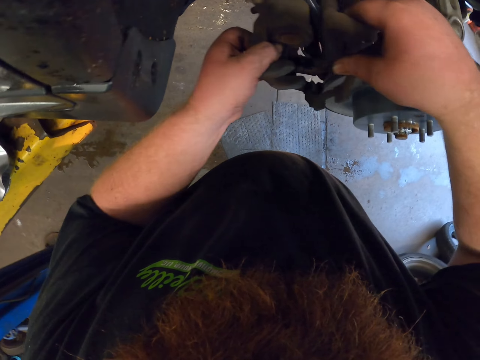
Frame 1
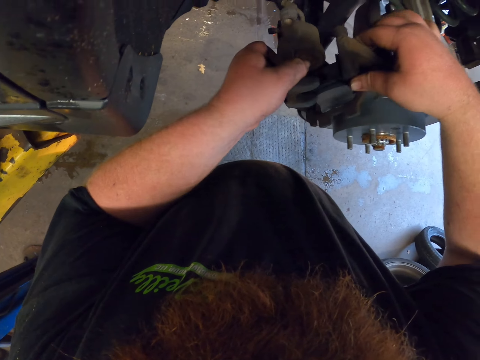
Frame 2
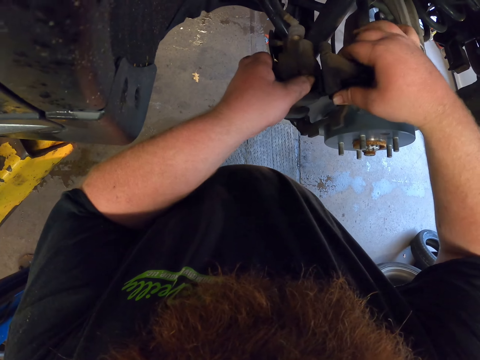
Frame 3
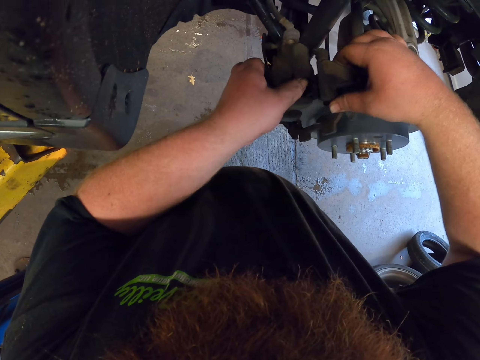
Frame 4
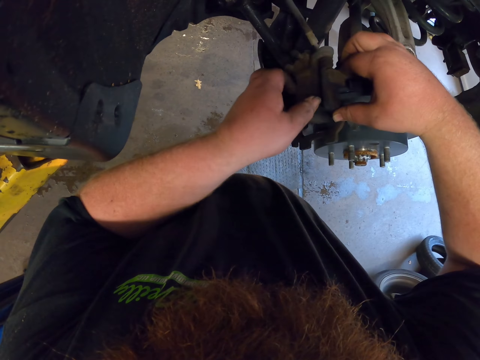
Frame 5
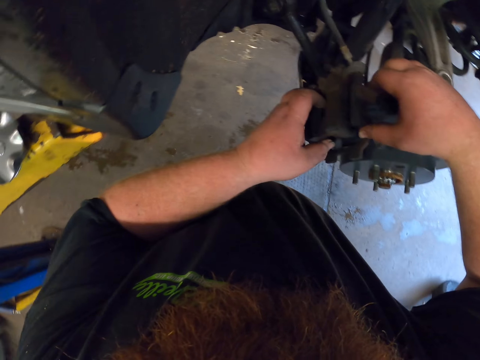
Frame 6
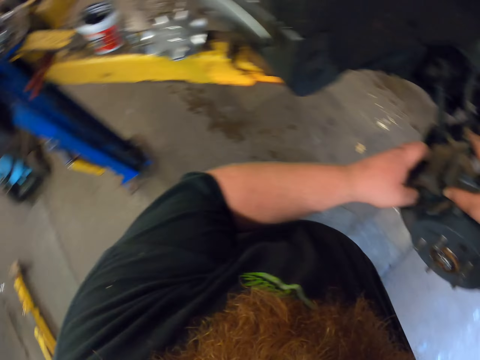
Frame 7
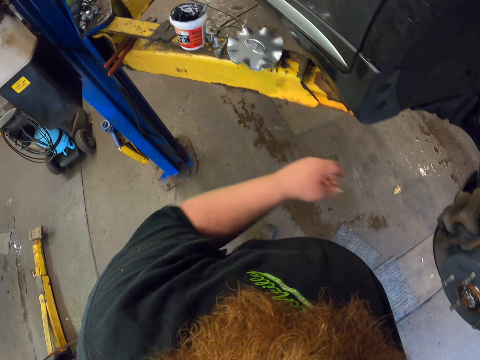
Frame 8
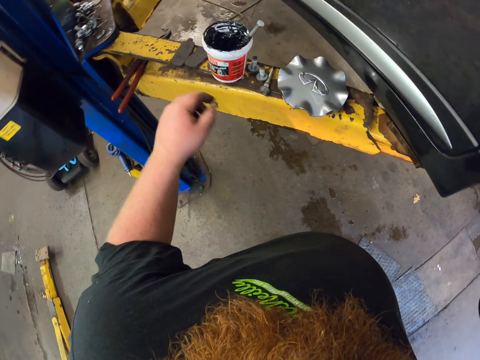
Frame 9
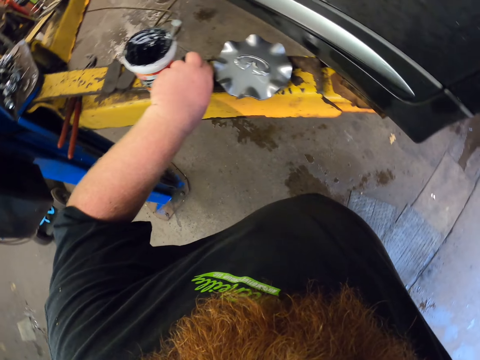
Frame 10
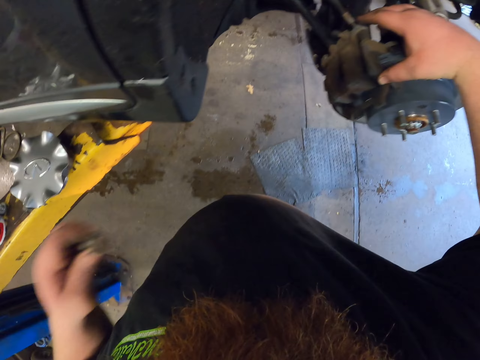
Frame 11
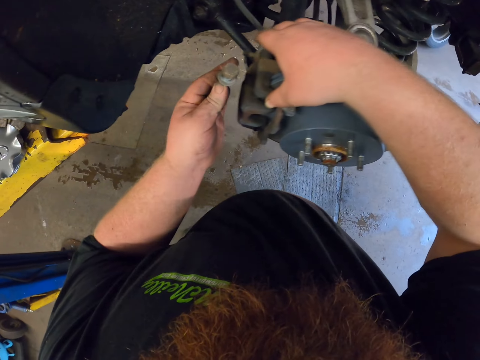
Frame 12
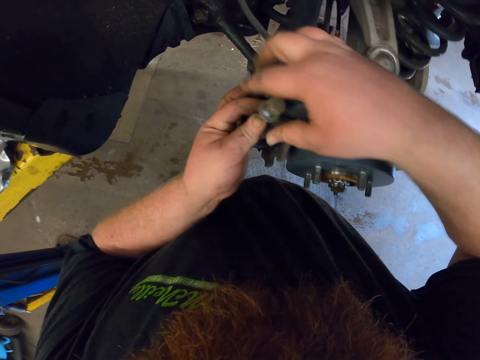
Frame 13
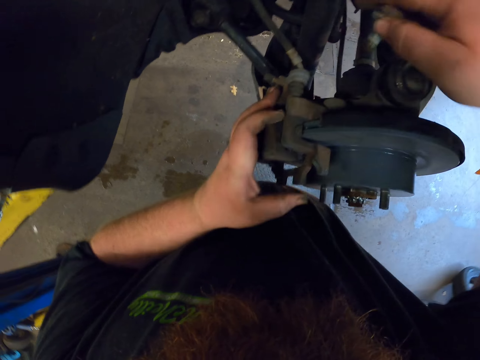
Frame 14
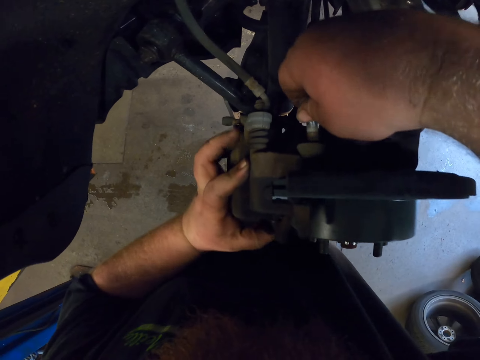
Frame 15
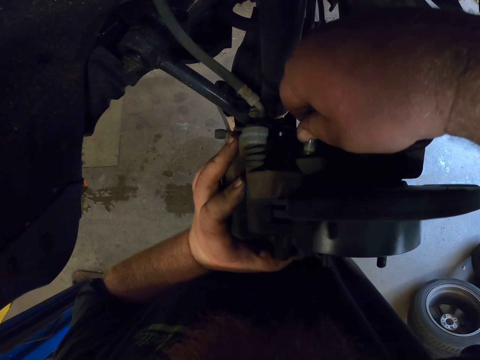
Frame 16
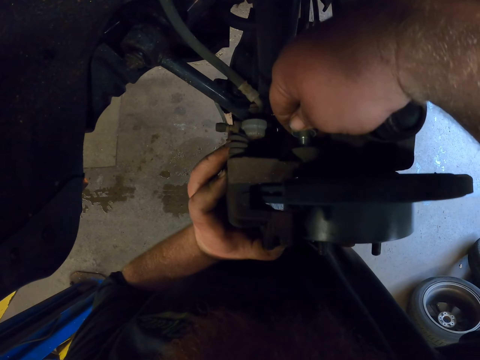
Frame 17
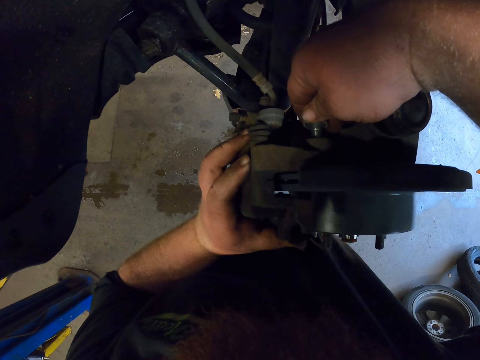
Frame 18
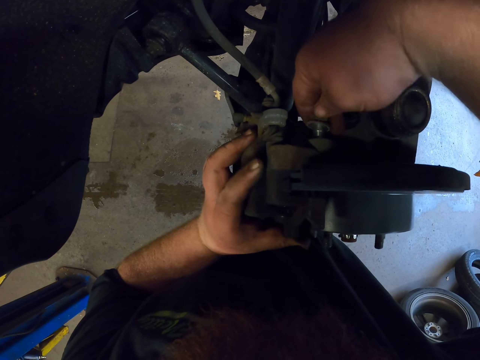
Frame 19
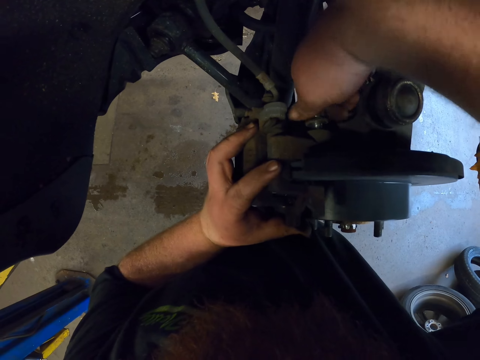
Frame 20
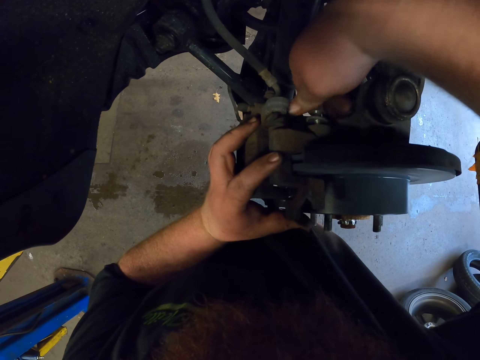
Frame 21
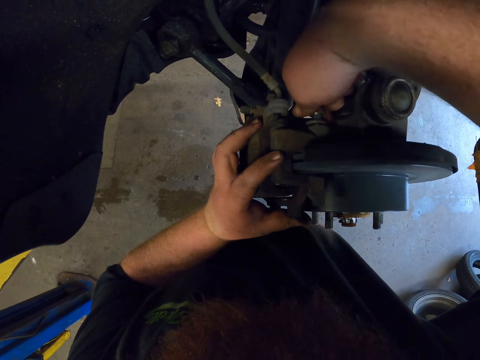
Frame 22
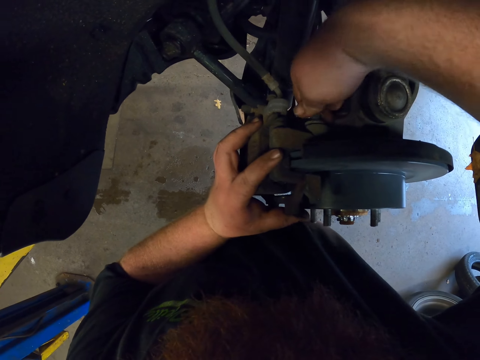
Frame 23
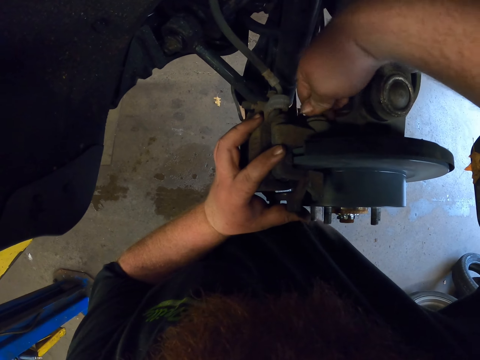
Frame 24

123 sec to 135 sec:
The camera wearer puts the brake caliper mount on the brake rotor. They look around. They pick the caliper mount bolt on the steel. They insert the bolt. They tighten the caliper mount bolt with hand.

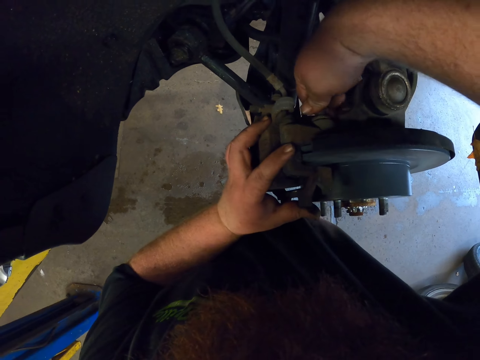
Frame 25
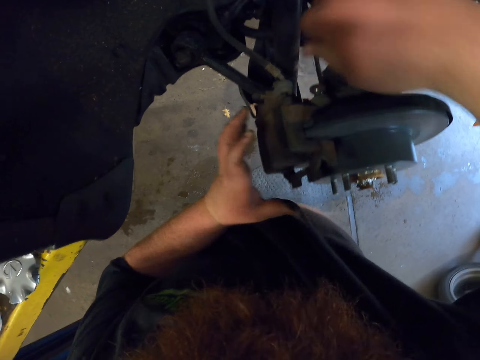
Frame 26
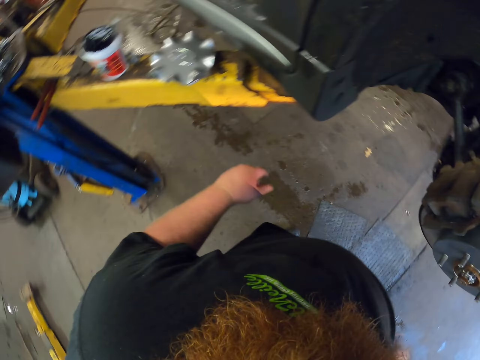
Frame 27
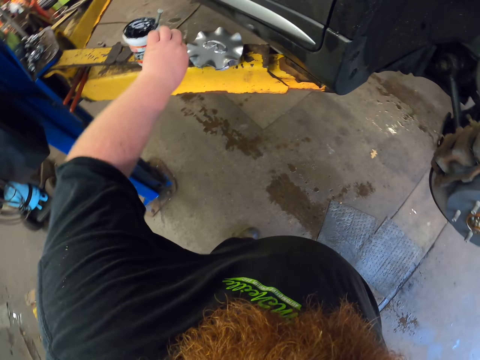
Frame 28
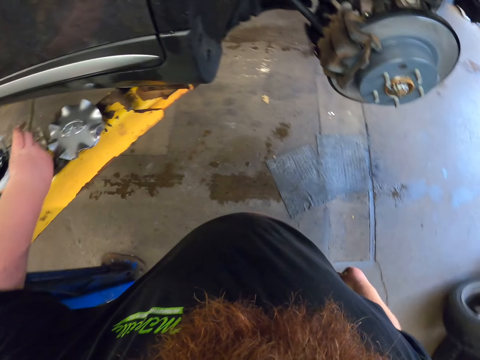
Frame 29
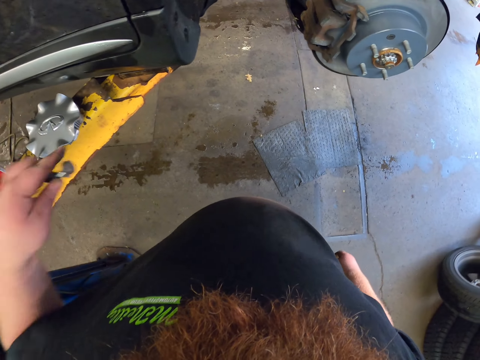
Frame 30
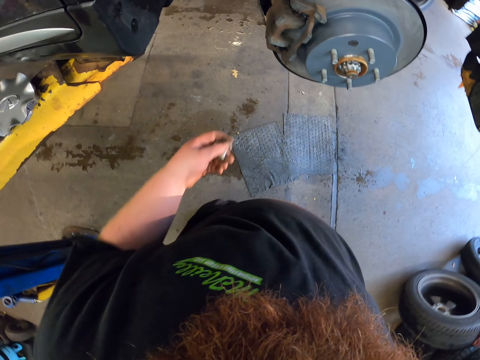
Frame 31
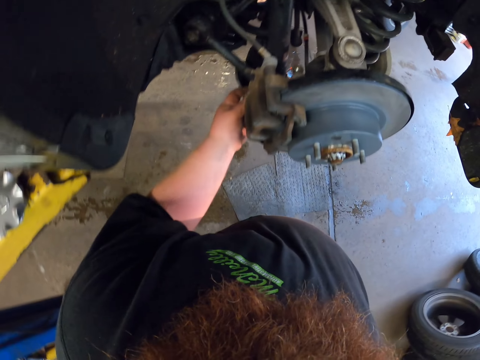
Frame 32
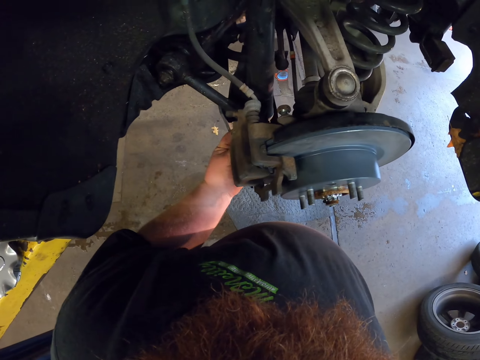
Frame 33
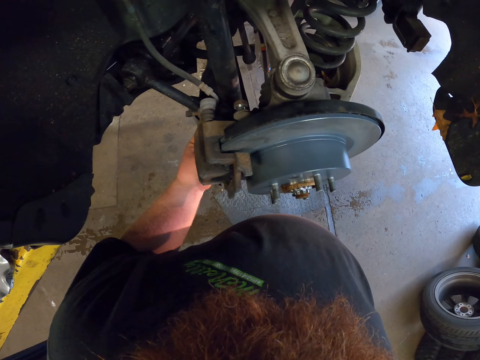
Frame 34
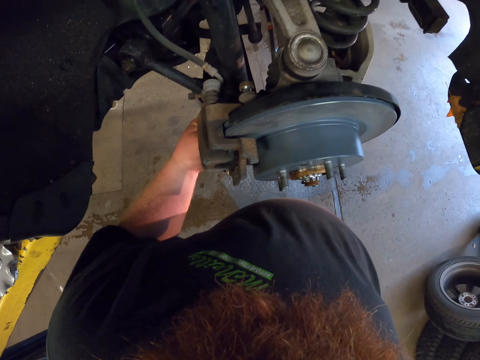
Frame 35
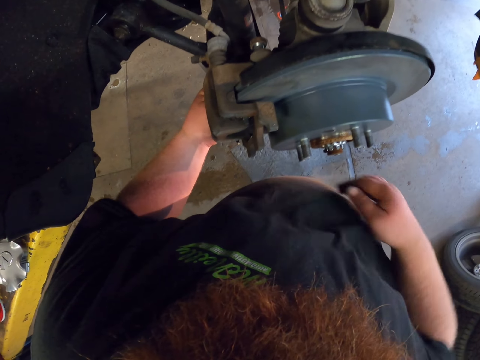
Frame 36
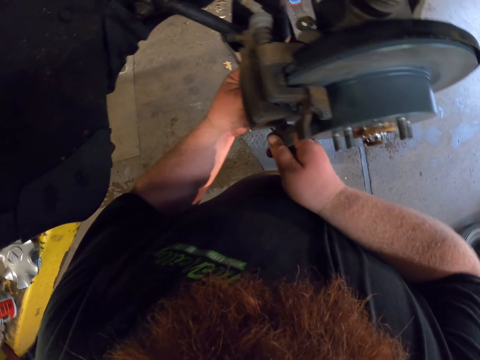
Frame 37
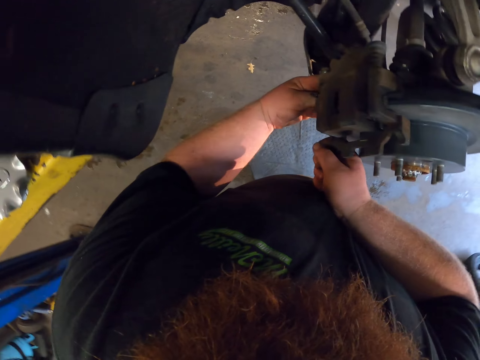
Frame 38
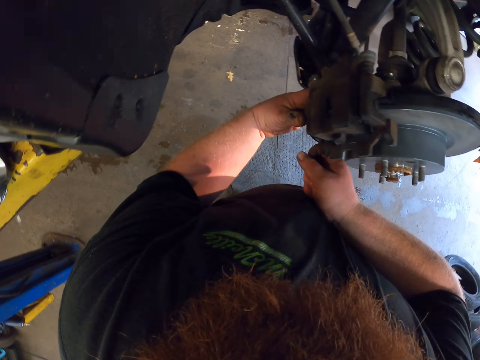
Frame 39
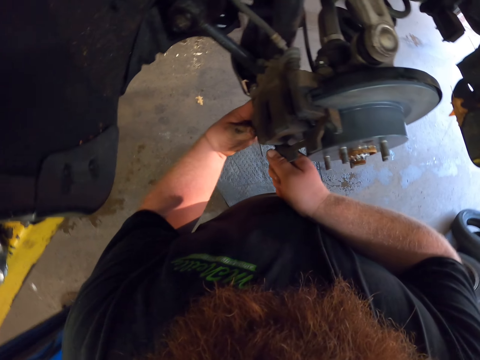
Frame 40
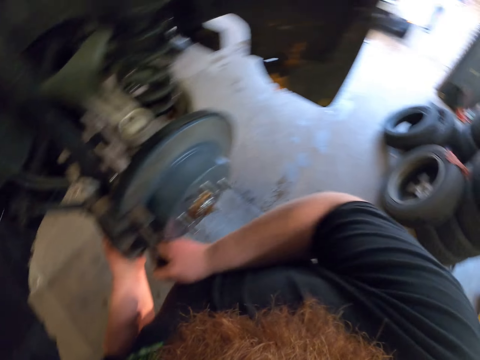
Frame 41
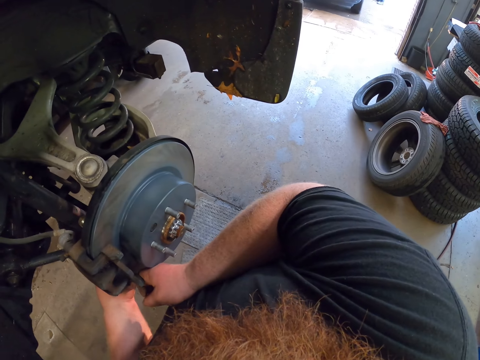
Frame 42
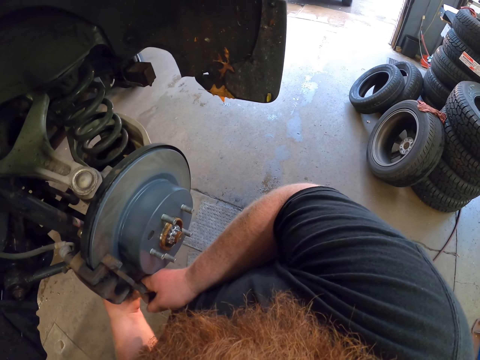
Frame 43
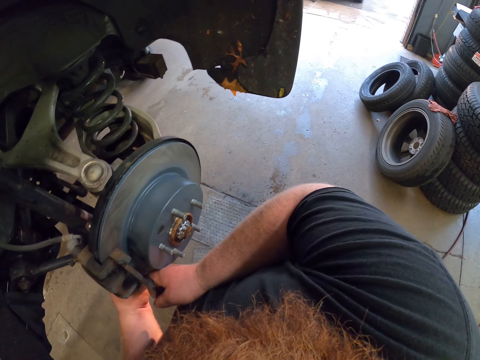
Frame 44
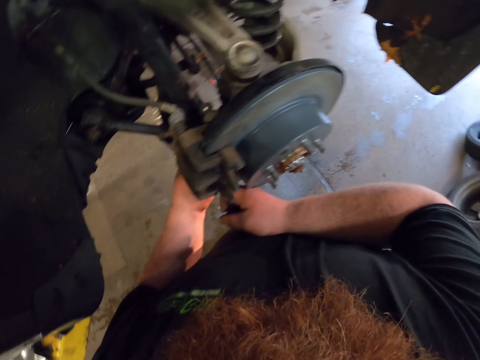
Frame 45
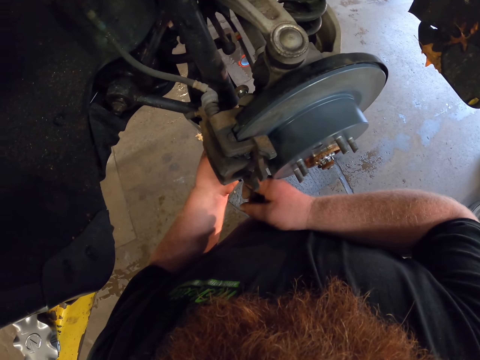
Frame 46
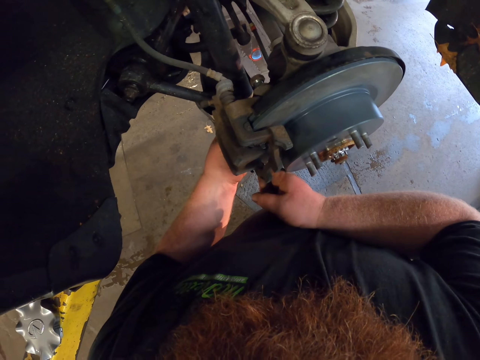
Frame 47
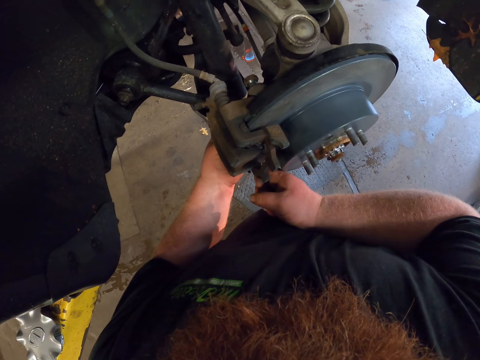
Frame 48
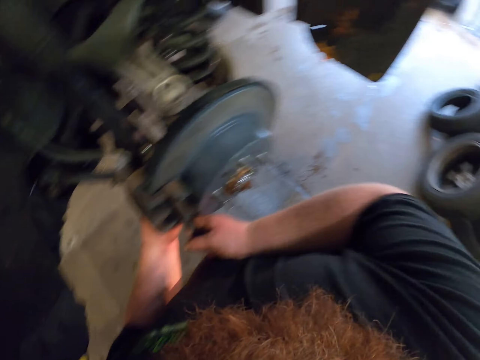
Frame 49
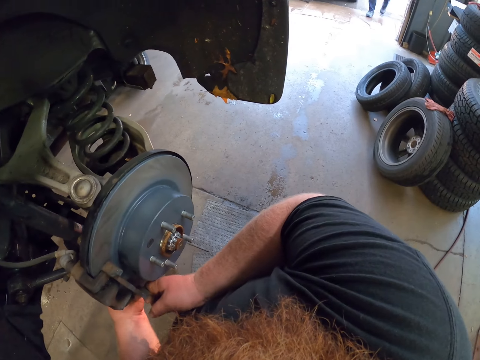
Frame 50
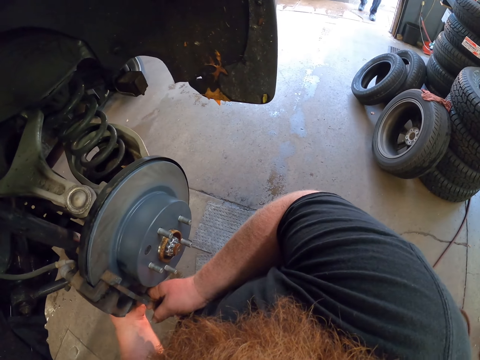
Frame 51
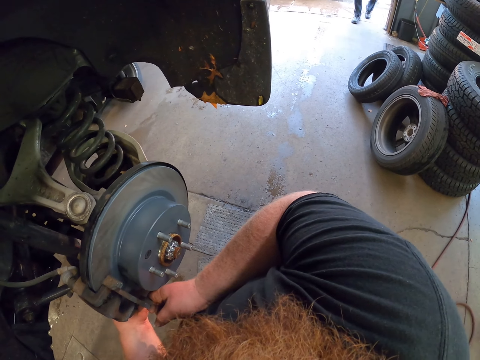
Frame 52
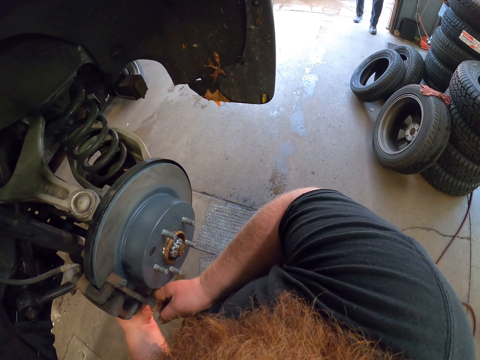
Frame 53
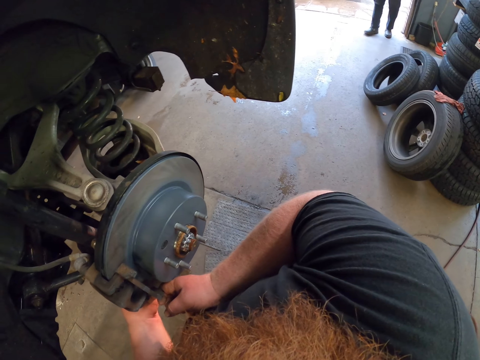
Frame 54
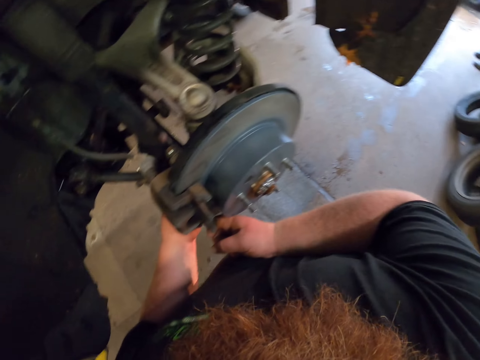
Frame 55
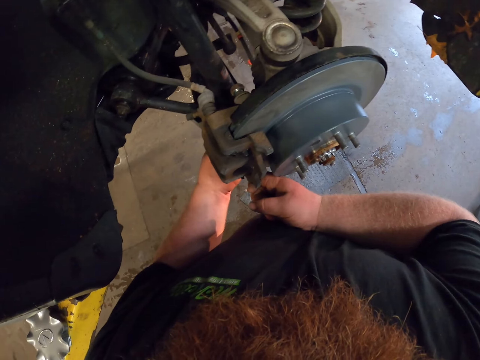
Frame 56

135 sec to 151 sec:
The camera wearer looks around. They pick the caliper mount bolt on the steel. They tighten the caliper mount bolt with hand. They insert the bolt. They tighten the caliper mount bolt with hand again. They look around. They tighten the caliper mount bolt with hand and look around.
